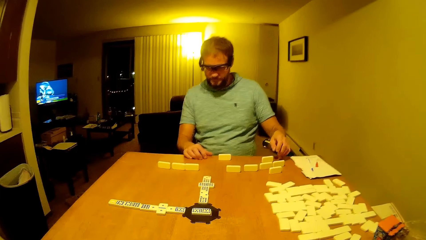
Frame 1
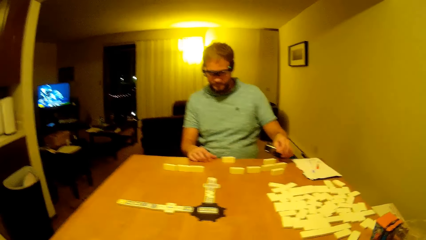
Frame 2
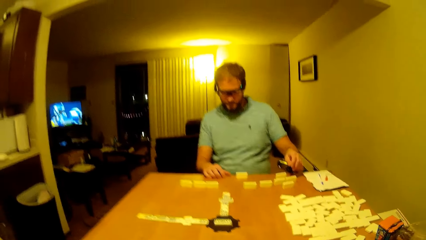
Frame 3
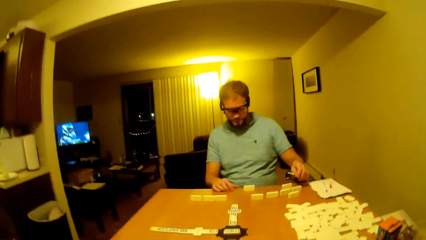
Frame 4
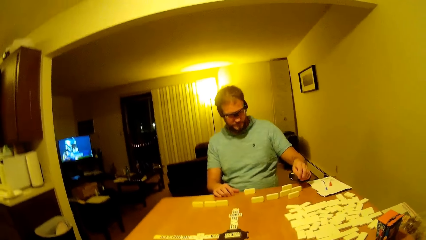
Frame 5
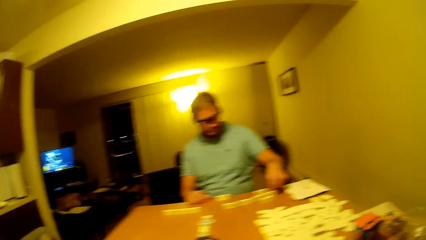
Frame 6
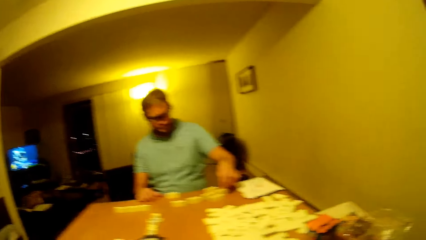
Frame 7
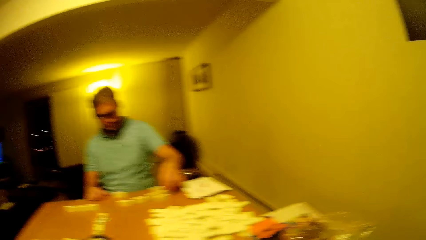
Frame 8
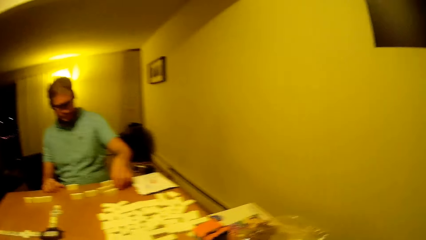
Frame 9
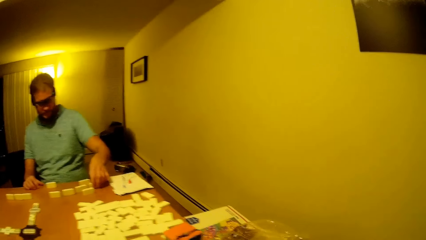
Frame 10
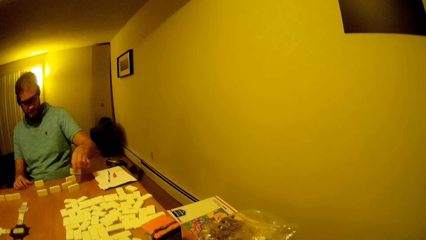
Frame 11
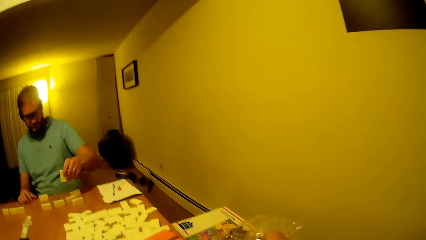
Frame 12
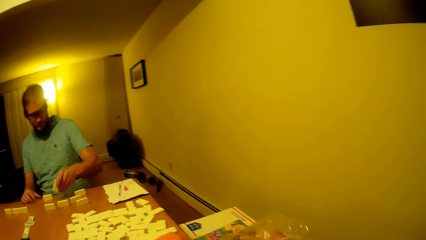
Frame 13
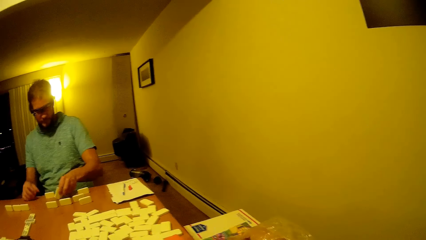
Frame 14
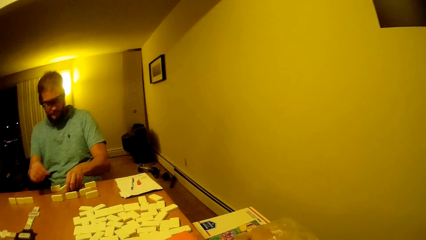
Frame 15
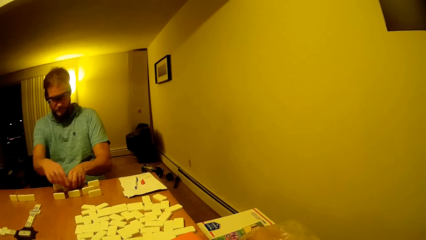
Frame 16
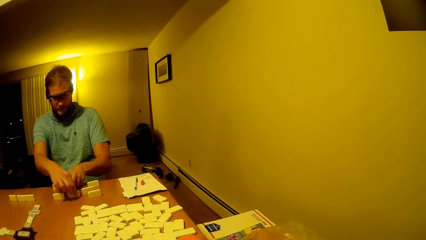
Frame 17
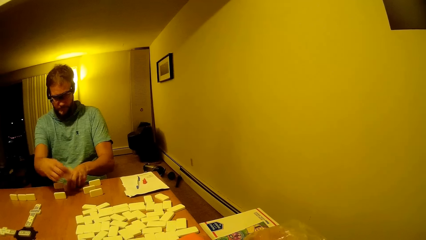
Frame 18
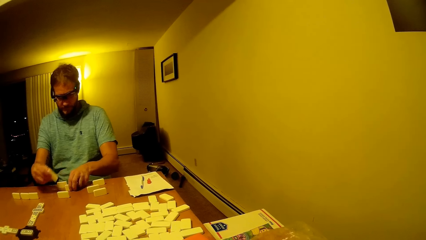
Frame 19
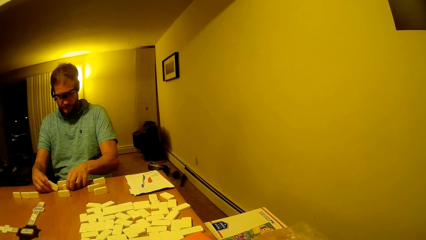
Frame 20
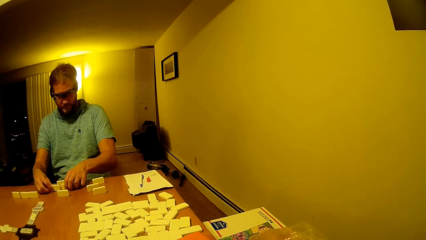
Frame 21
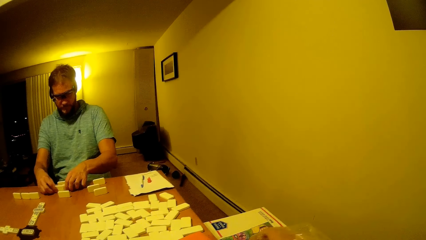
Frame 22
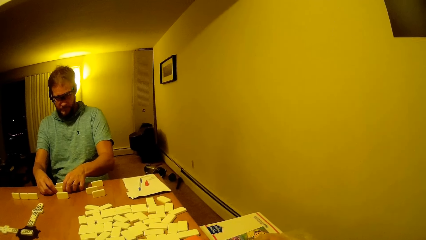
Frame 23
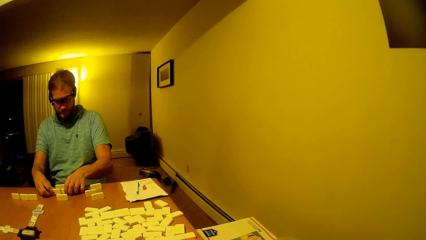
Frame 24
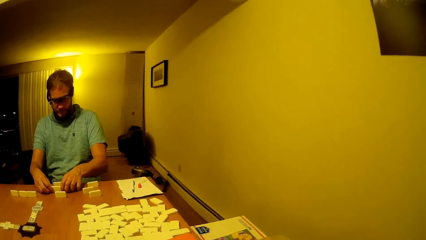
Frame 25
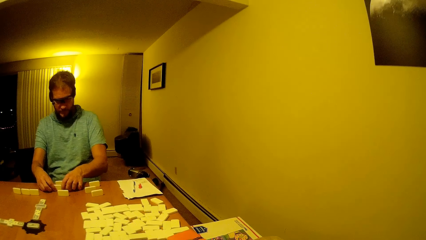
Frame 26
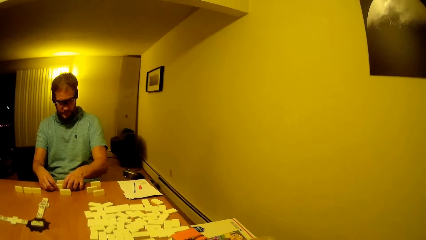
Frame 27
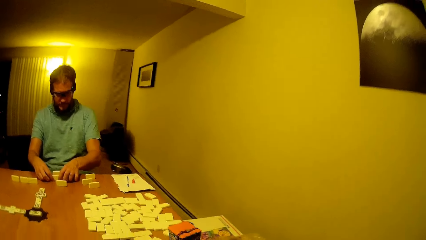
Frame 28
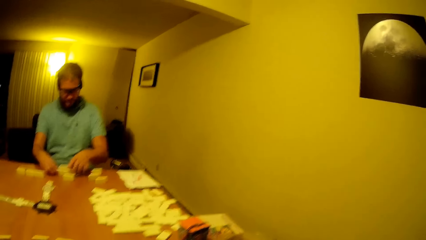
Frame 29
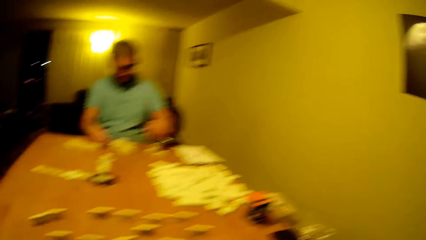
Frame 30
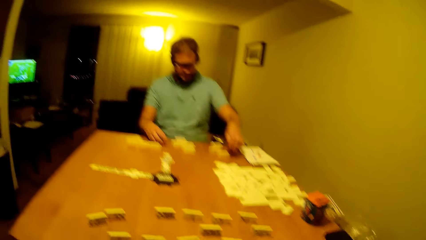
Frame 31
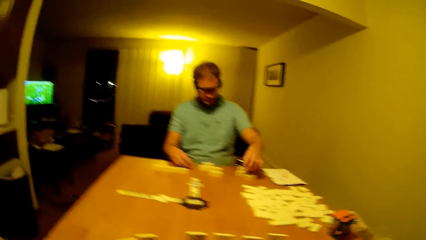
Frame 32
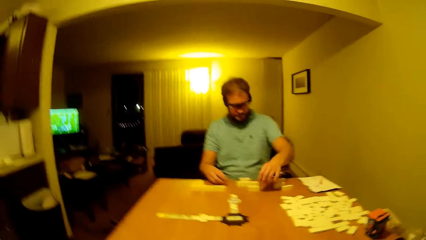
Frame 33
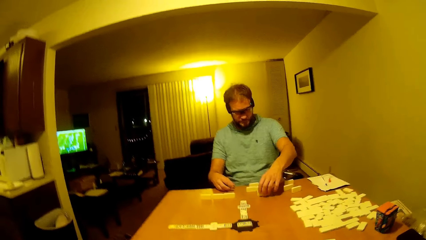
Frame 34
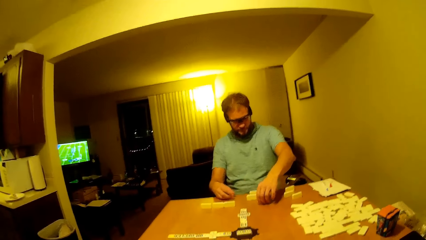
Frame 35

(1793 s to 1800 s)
A man lifts one hand up, arranges the dice, and lifts the dice up.
